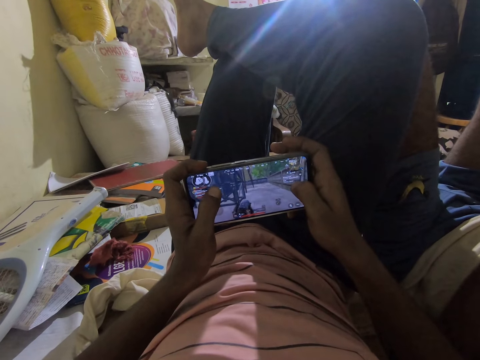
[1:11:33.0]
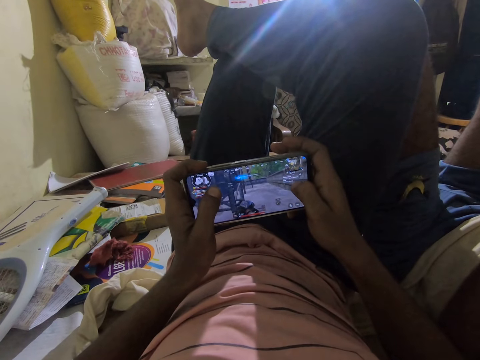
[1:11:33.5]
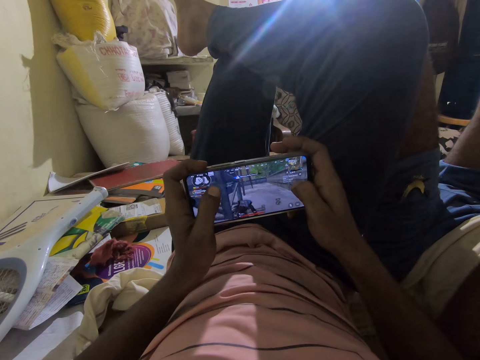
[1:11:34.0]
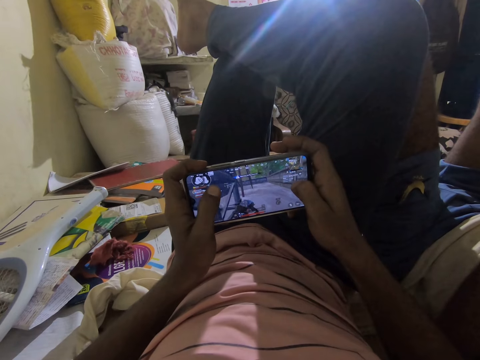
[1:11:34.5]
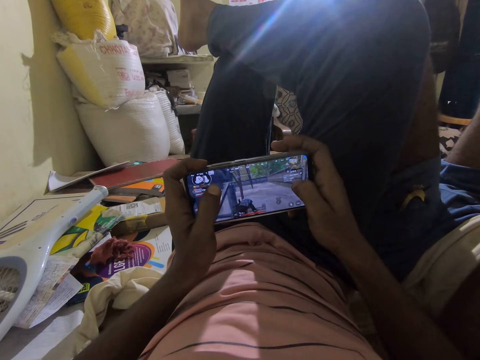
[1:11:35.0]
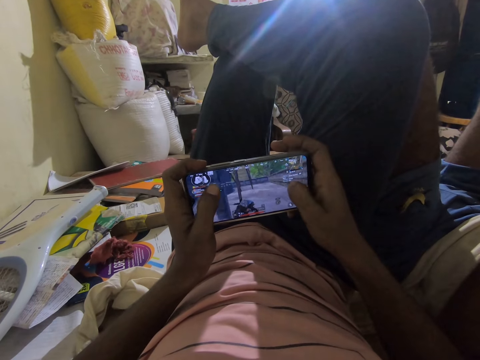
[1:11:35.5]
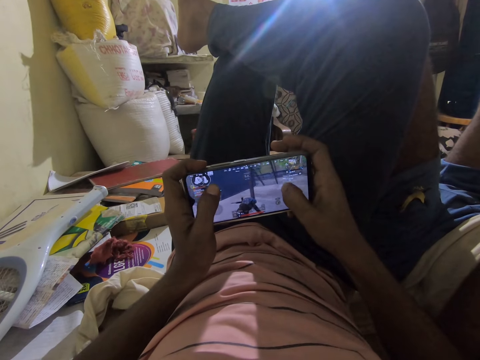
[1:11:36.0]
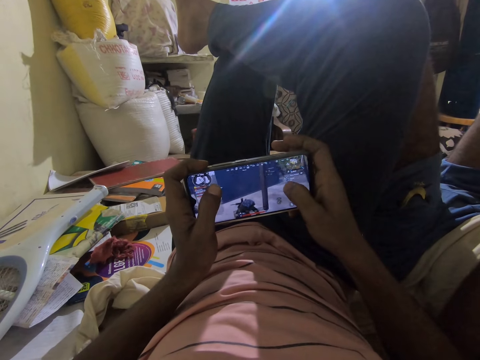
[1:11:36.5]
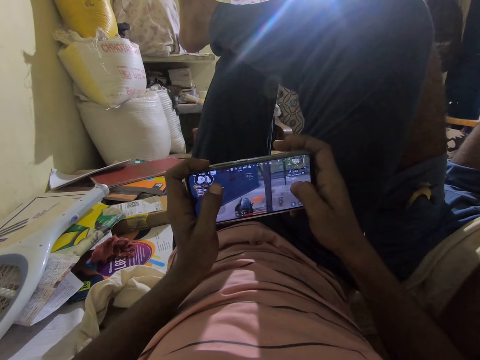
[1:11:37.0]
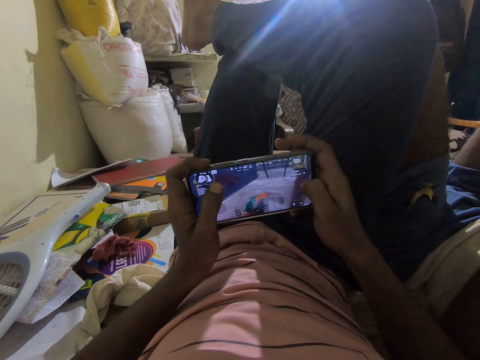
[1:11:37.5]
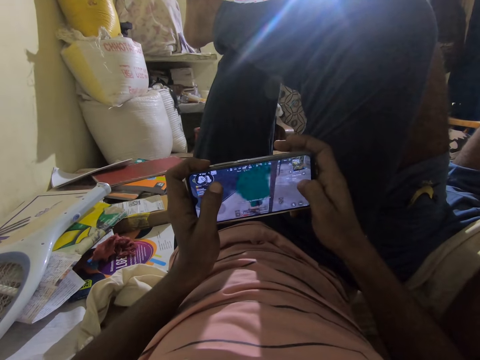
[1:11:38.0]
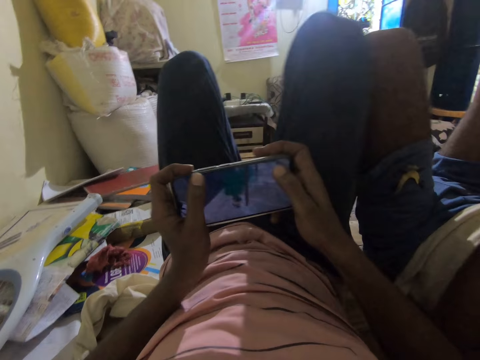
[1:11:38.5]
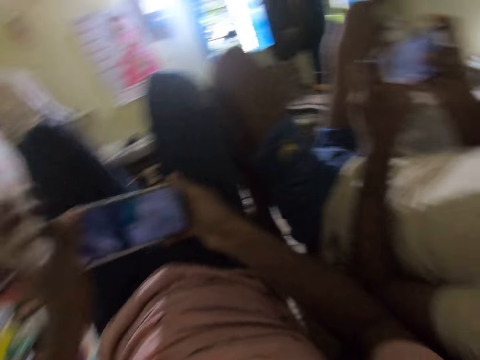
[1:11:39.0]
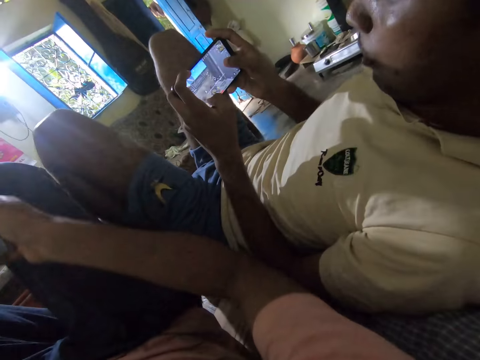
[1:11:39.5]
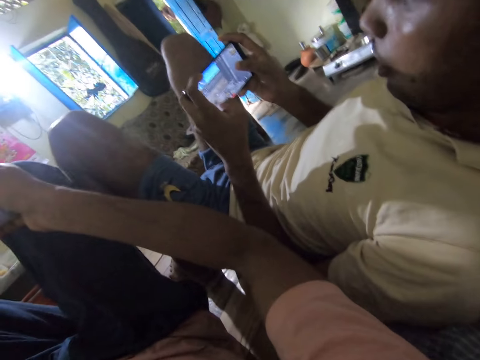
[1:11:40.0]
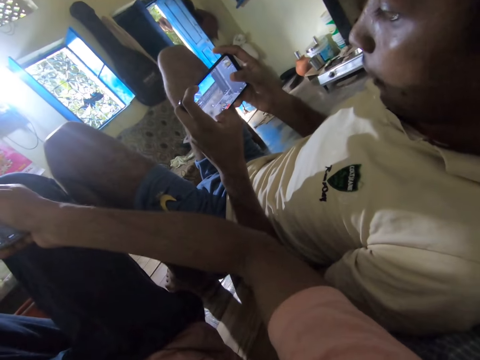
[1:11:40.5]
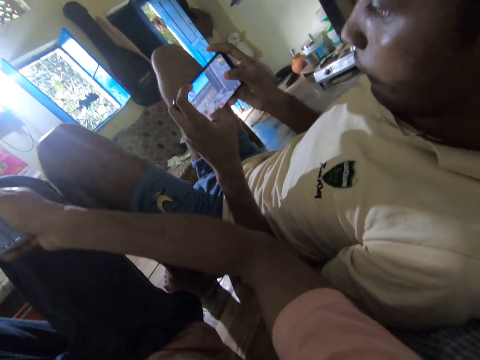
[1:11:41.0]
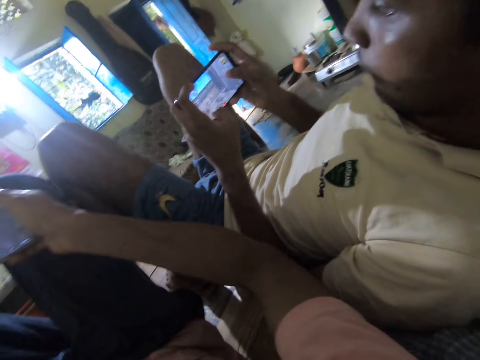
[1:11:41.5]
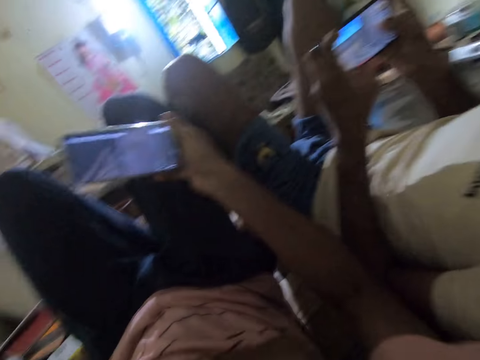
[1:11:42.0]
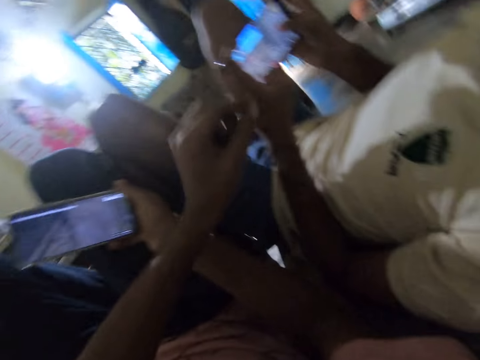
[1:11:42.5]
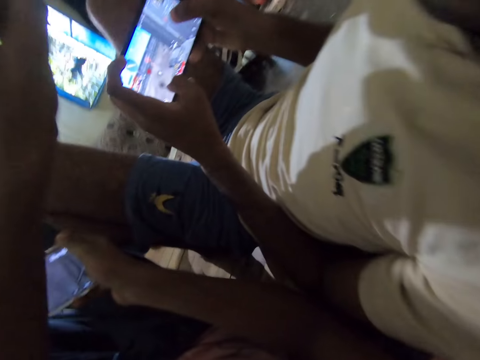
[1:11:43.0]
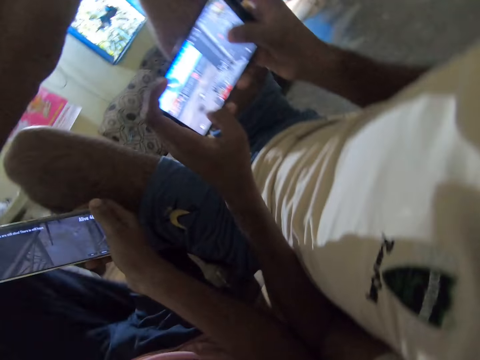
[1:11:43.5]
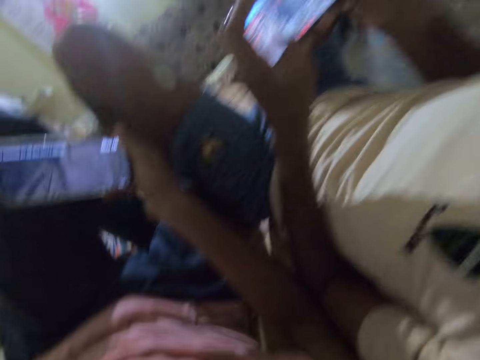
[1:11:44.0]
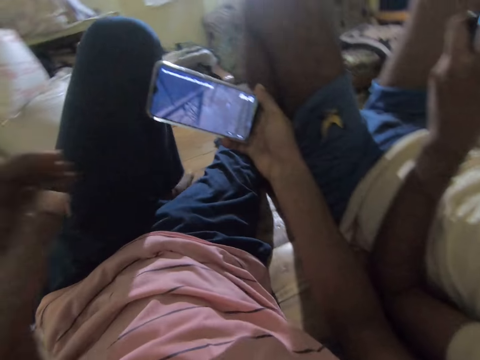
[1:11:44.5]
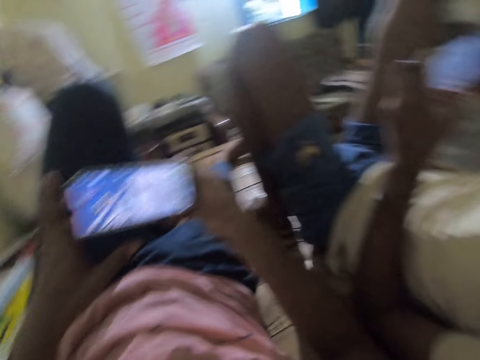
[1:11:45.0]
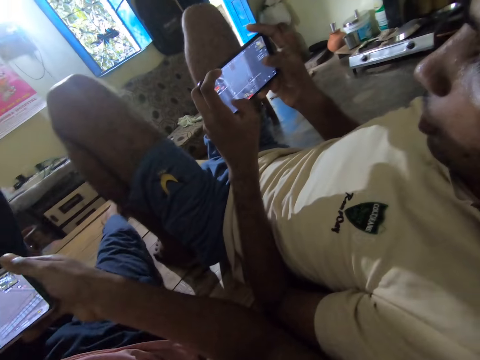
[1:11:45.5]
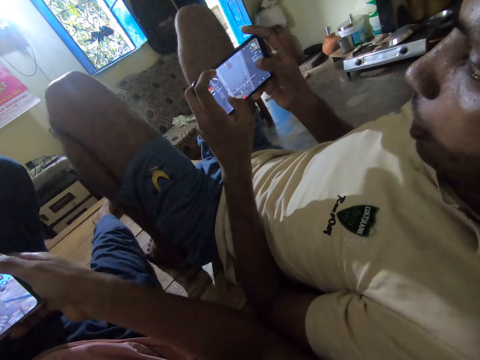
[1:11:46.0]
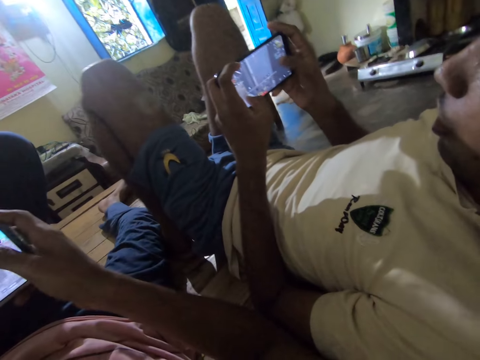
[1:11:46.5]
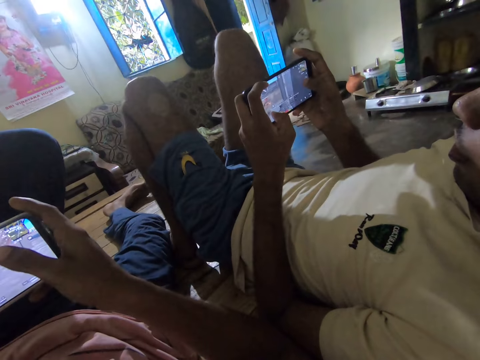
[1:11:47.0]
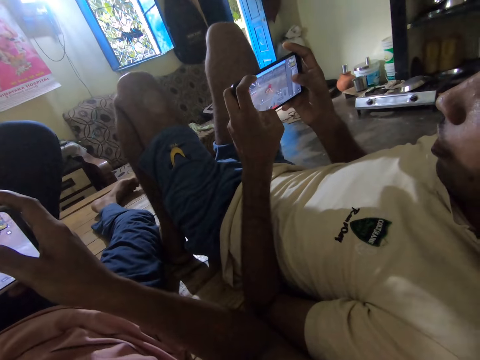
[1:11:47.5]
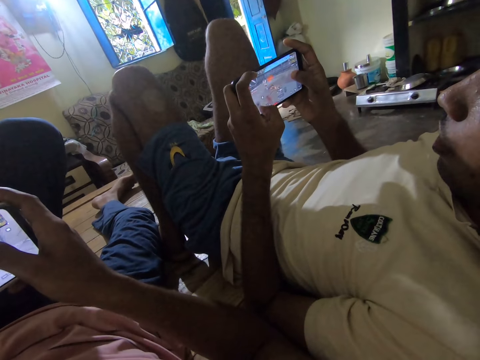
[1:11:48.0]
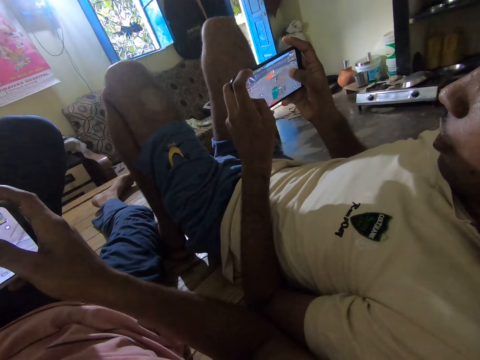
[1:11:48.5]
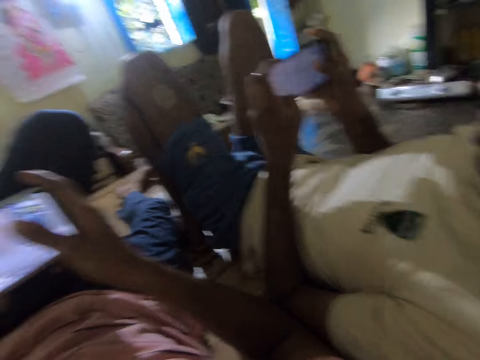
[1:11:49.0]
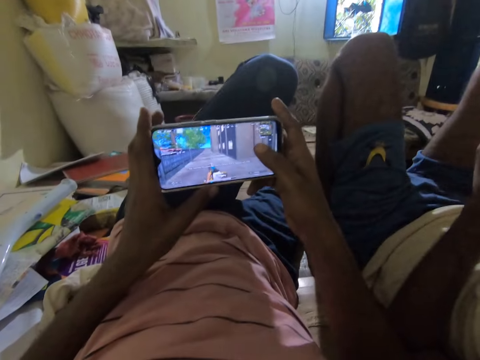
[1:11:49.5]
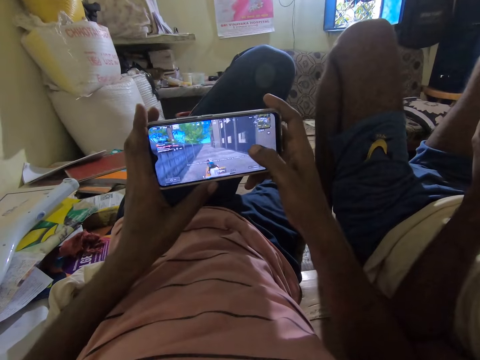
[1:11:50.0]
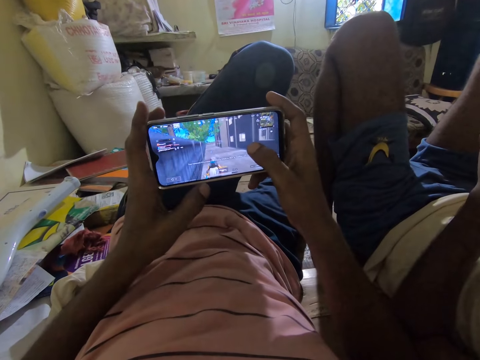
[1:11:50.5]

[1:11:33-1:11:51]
The camera wearer plays a game on the phone and looks around. The man talks to the camera wearer. The camera wearer plays a game on the phone. The man holds a phone. The camera wearer talks to the man, looks around, holds the phone, and moves the left hand. The man talks to the camera wearer. The camera wearer plays a game on the phone.

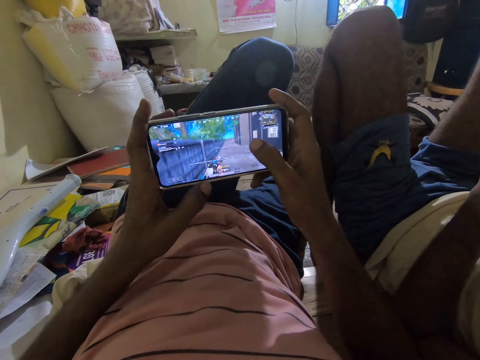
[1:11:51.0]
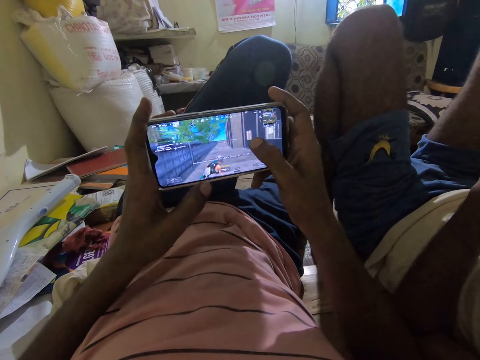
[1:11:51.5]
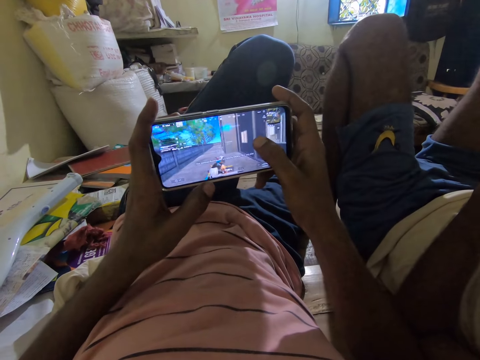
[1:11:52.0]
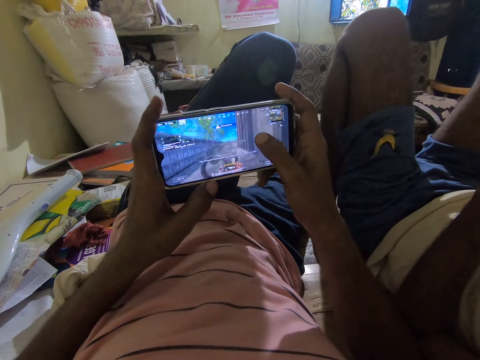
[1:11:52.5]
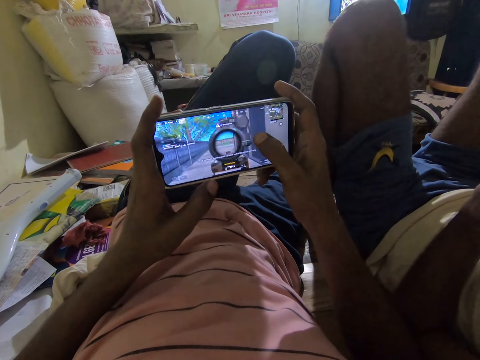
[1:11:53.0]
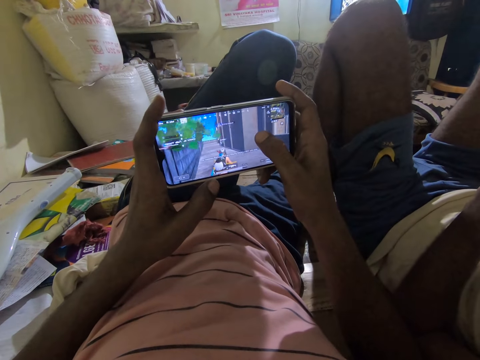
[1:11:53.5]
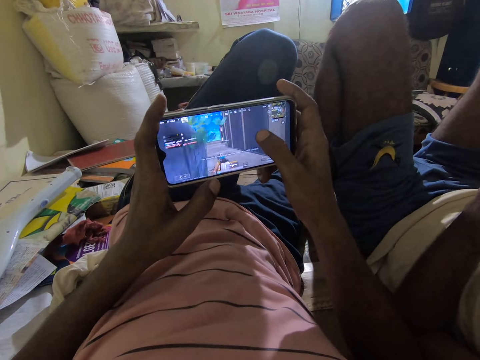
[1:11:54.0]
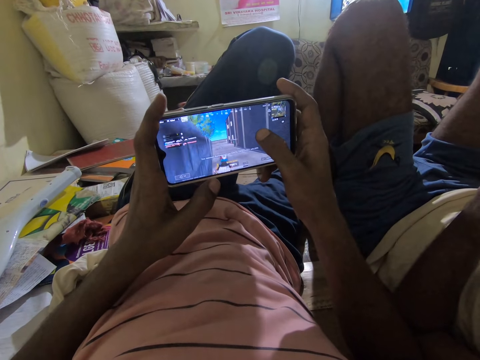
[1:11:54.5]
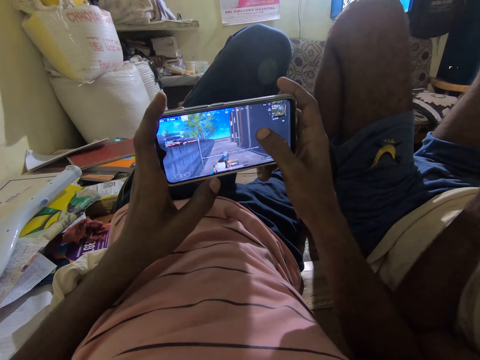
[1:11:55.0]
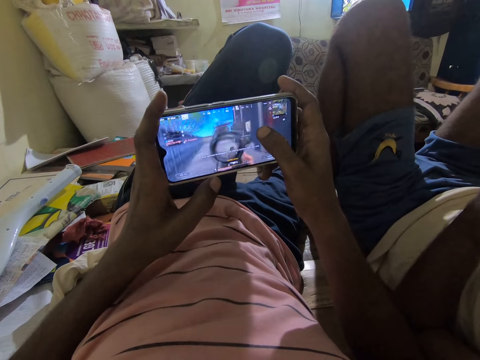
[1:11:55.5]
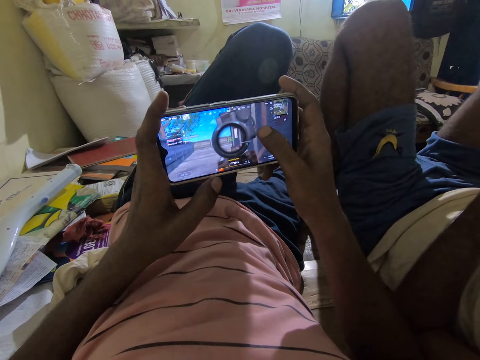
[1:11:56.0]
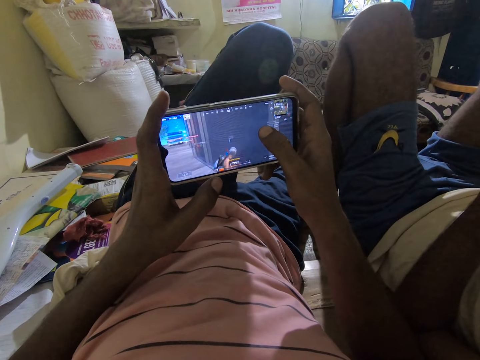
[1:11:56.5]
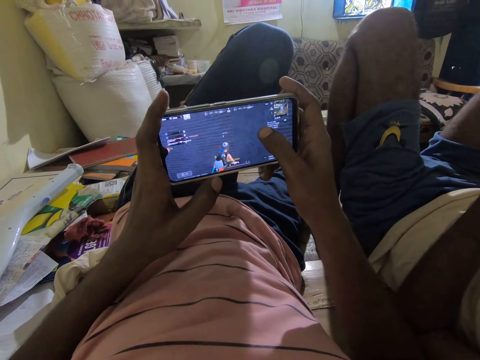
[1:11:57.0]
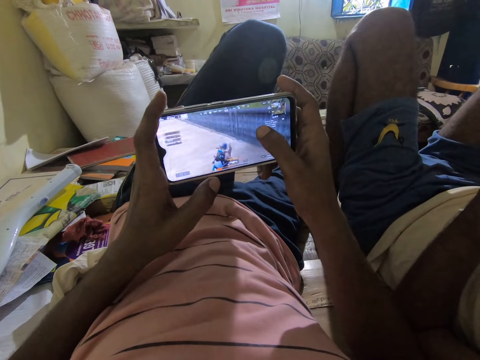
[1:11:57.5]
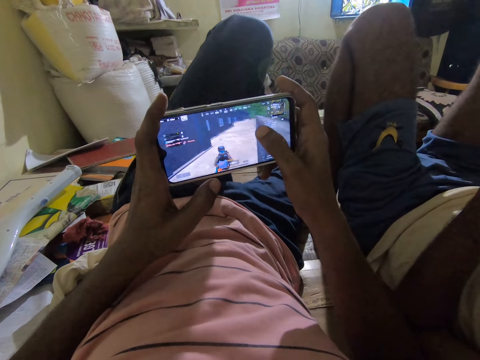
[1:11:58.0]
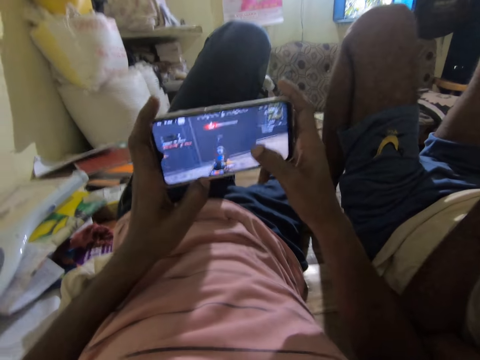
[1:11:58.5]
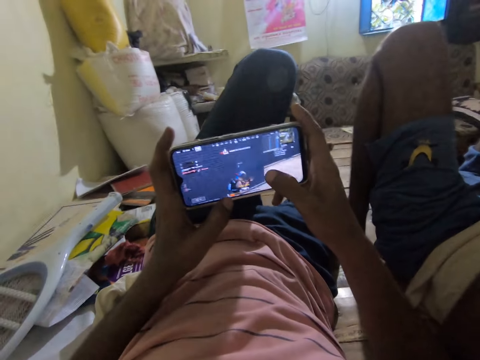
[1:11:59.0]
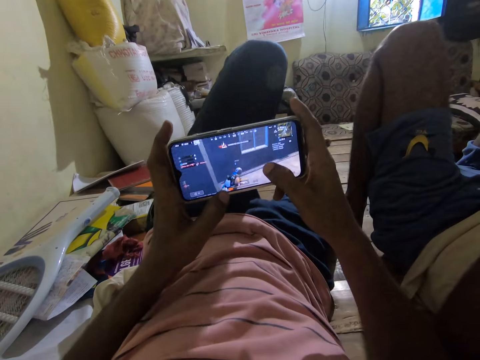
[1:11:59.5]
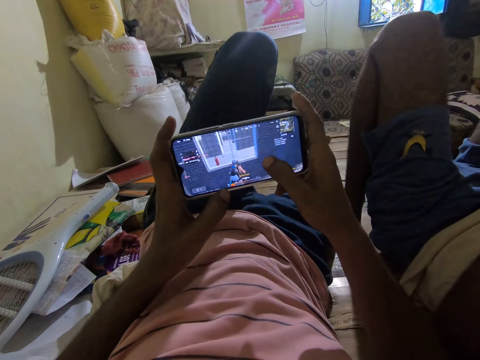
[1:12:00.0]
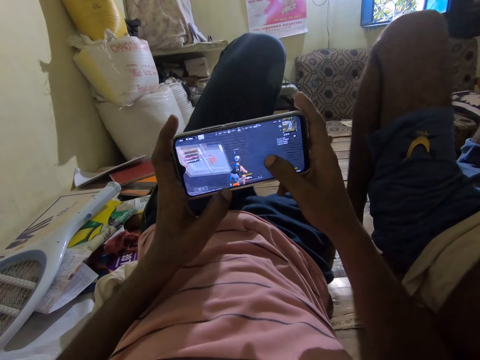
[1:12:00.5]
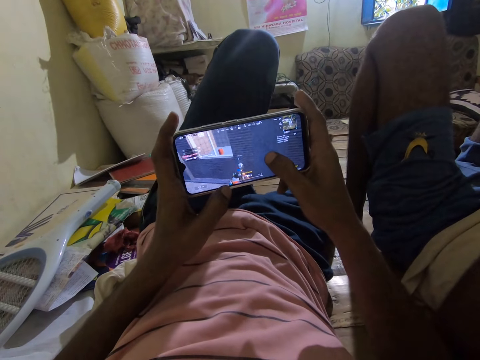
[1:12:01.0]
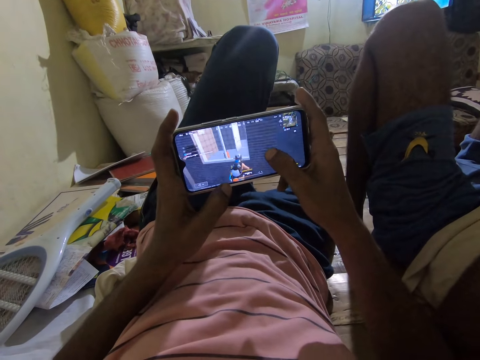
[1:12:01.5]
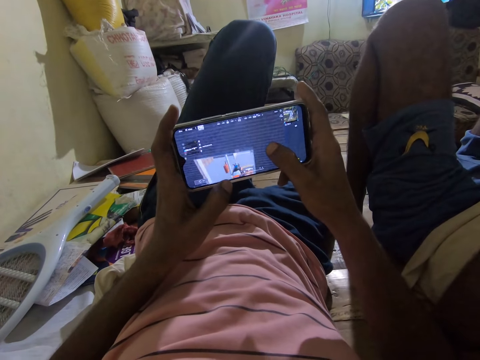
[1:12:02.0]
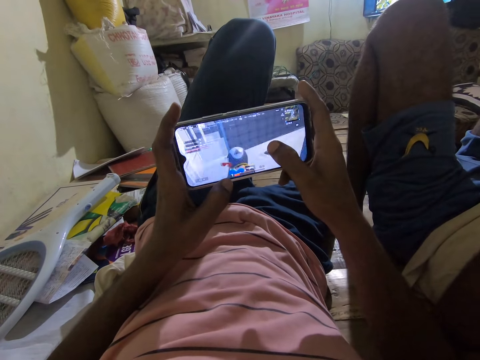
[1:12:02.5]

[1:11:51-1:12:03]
The camera wearer plays a game on the phone. They talk to the man. They dialogue with the man. They play a game on the phone.
